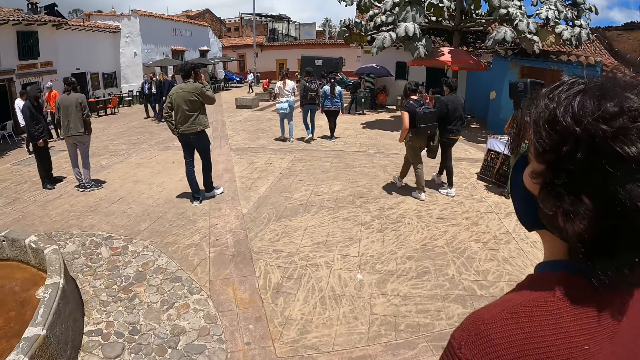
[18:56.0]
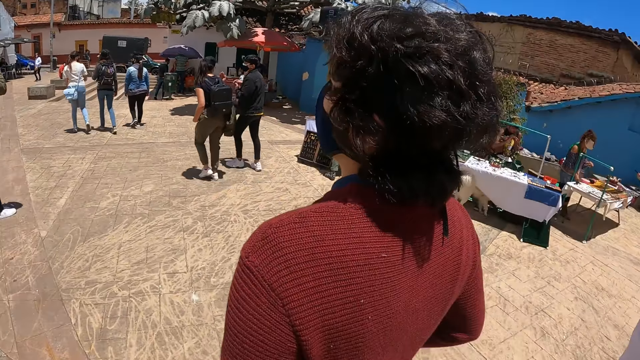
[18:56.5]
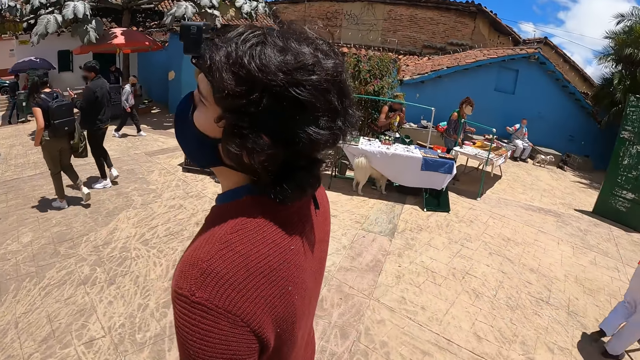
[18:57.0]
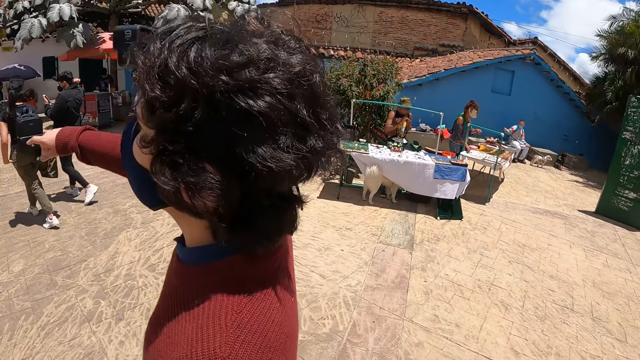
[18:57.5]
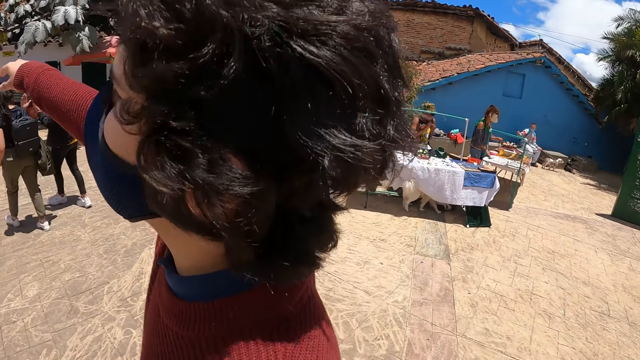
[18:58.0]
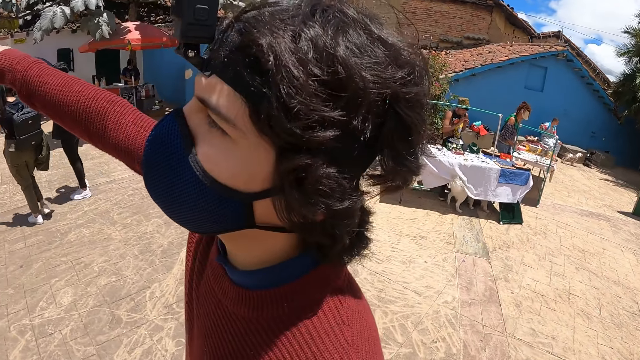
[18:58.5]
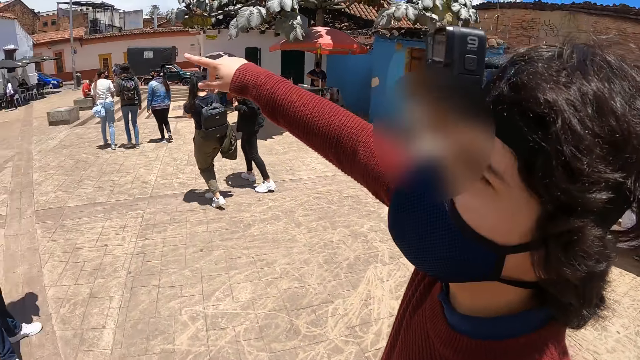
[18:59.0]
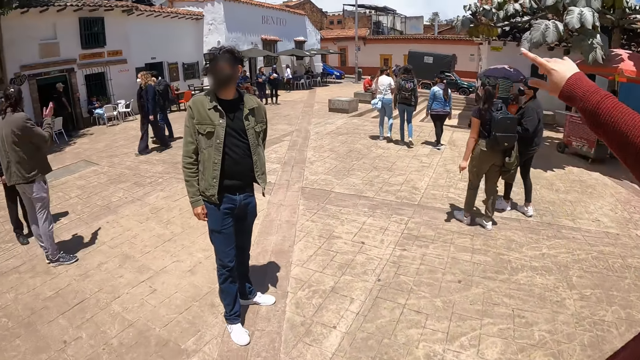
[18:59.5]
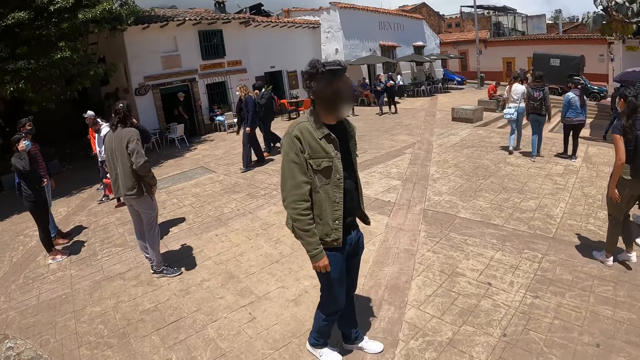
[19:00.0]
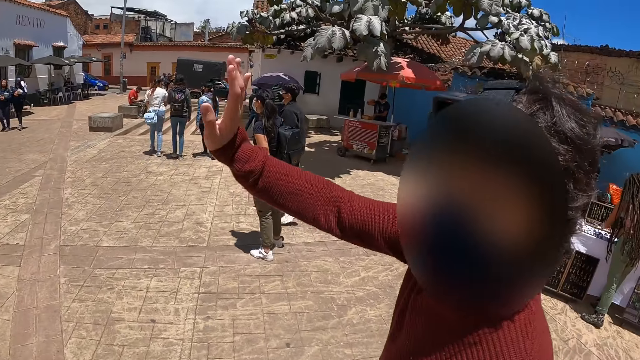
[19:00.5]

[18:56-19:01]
A man interacts with the camera wearer and another man. The camera wearer walks on the street. The first man walks on the street and points a finger. The camera wearer looks around.

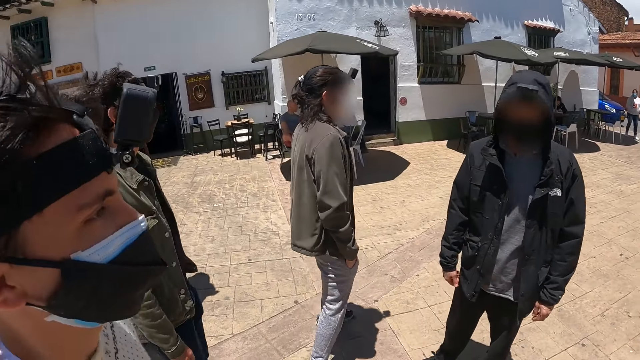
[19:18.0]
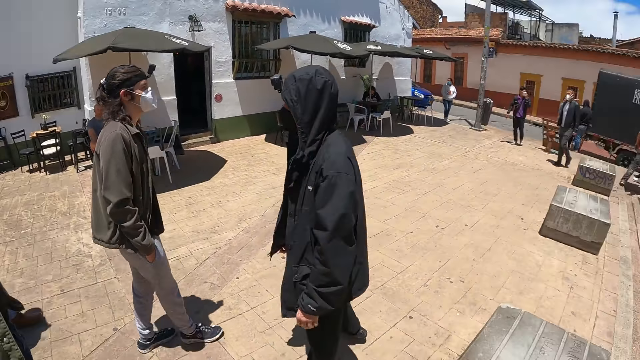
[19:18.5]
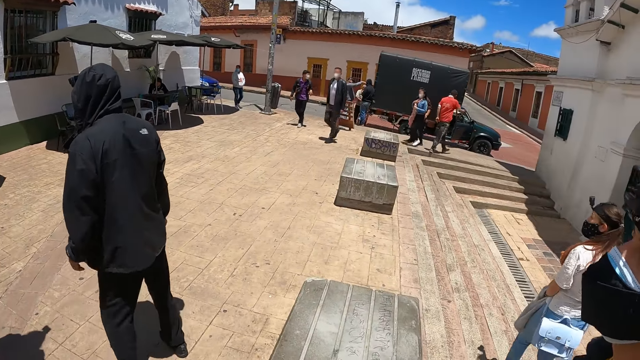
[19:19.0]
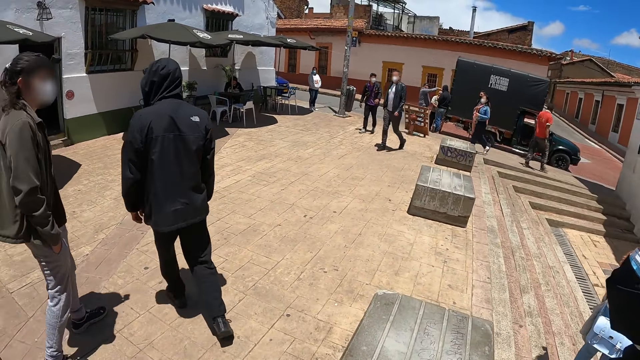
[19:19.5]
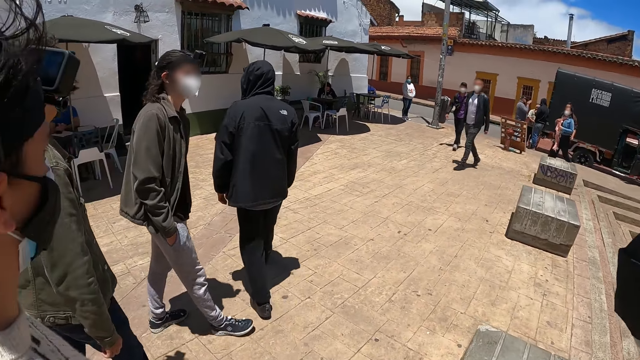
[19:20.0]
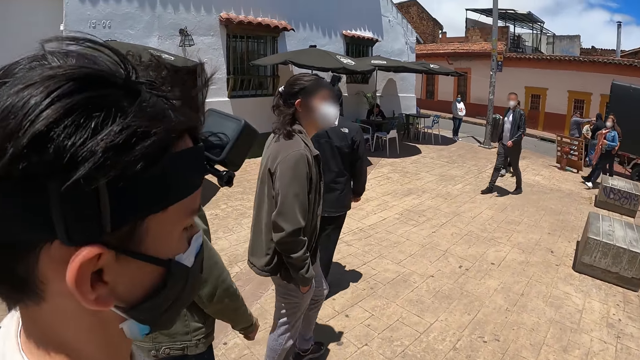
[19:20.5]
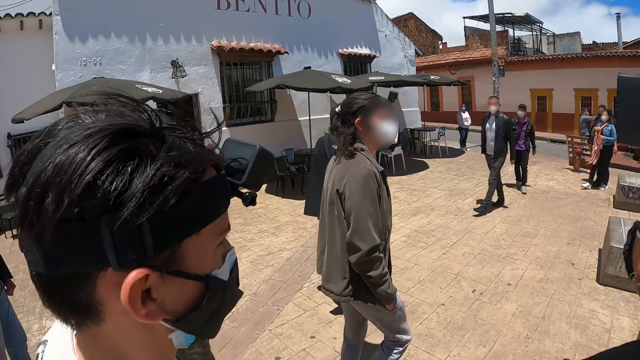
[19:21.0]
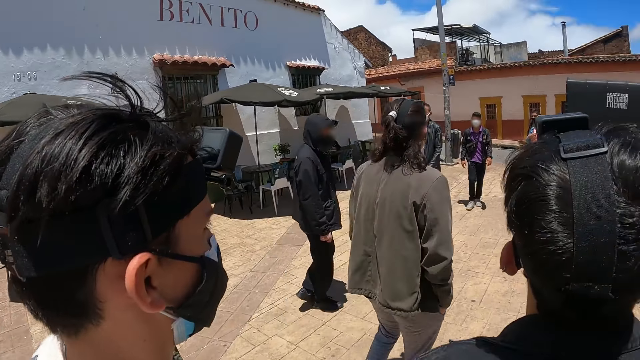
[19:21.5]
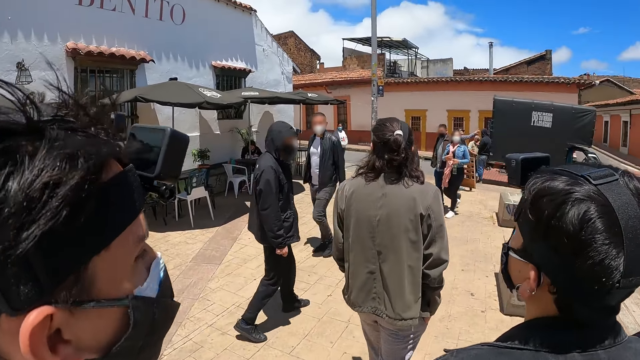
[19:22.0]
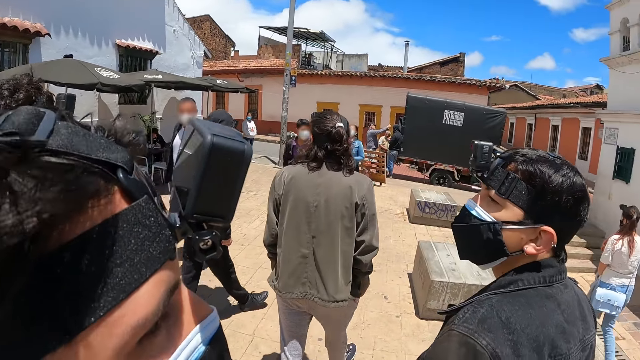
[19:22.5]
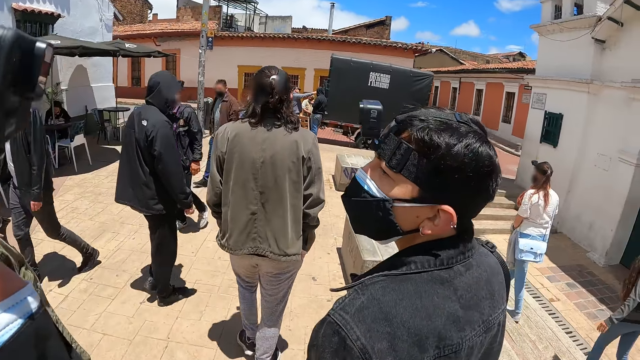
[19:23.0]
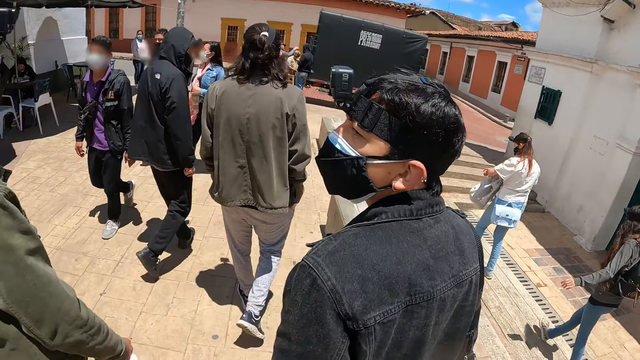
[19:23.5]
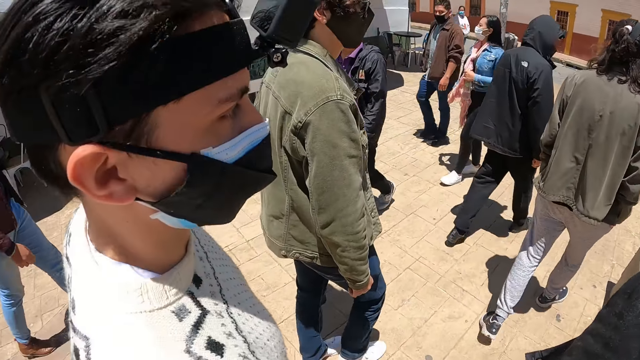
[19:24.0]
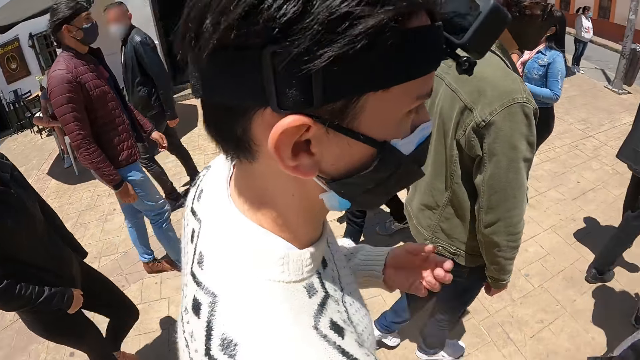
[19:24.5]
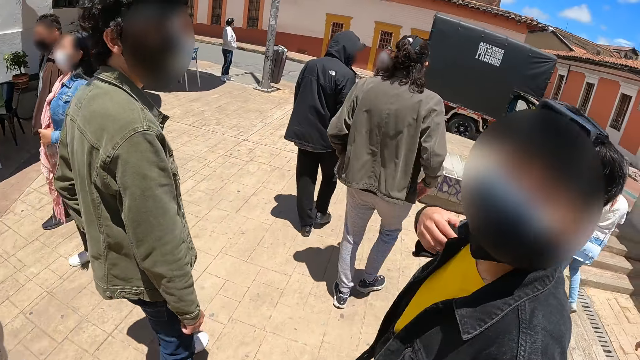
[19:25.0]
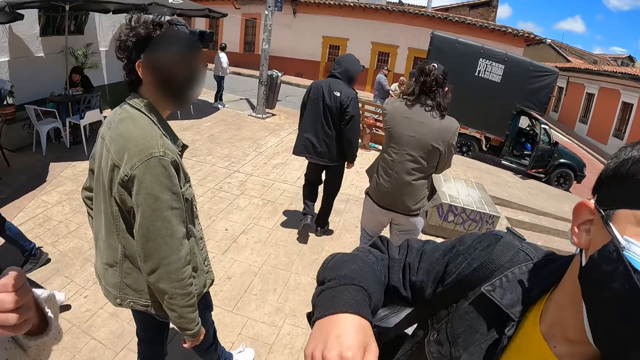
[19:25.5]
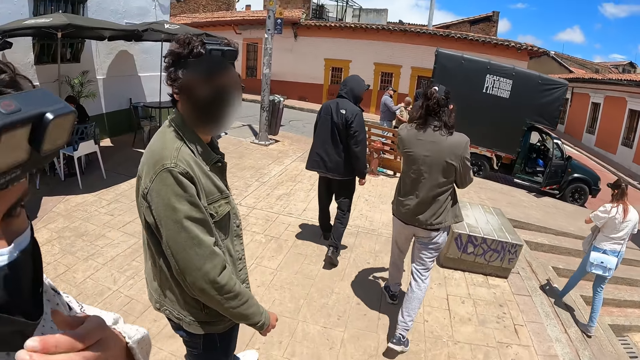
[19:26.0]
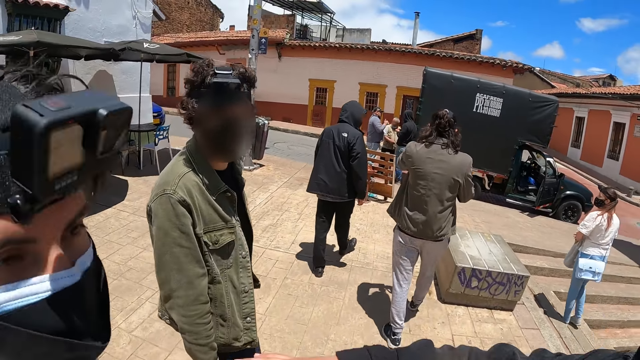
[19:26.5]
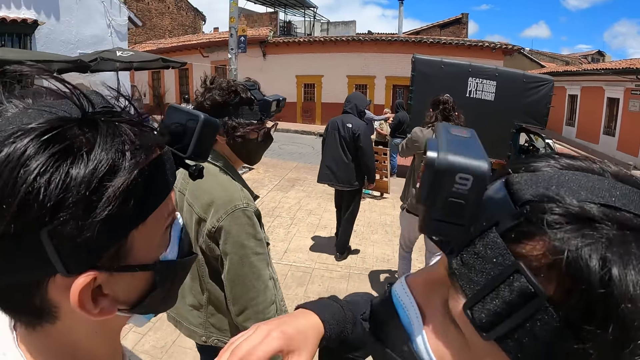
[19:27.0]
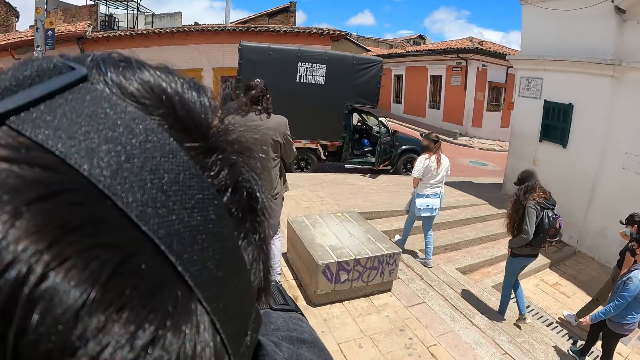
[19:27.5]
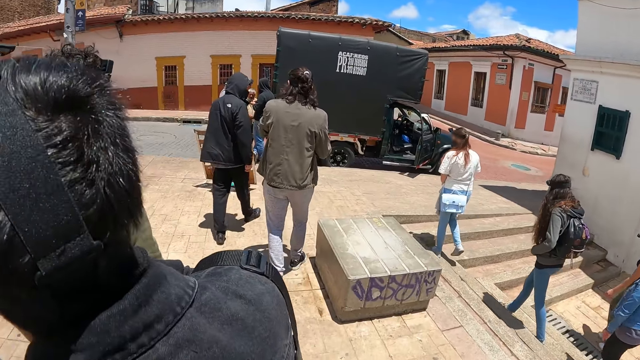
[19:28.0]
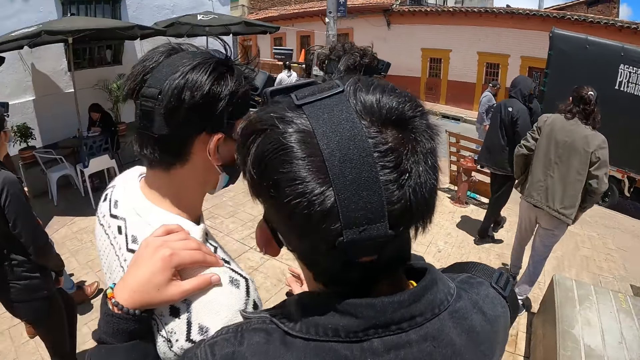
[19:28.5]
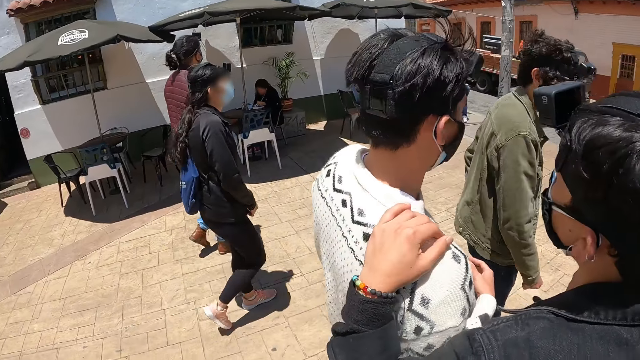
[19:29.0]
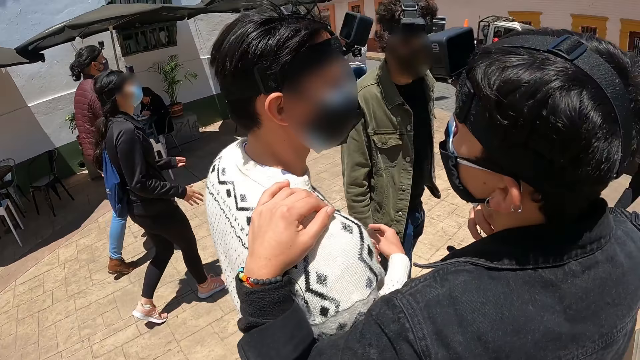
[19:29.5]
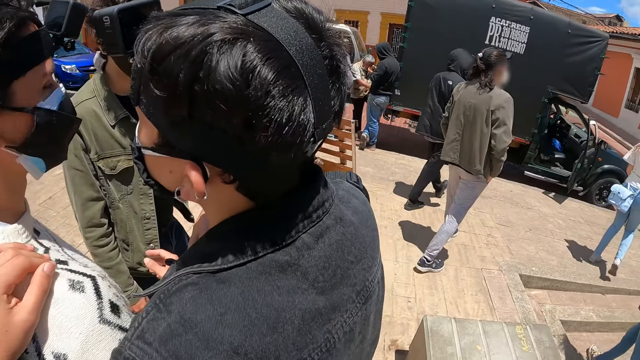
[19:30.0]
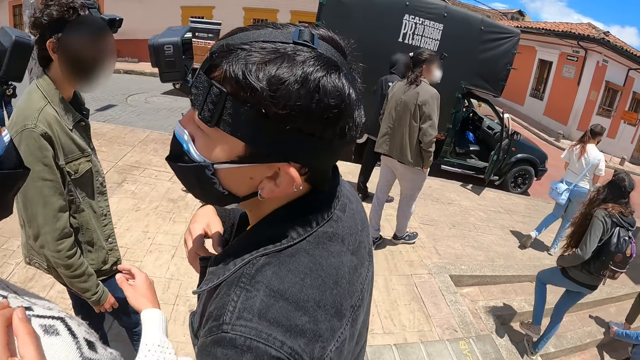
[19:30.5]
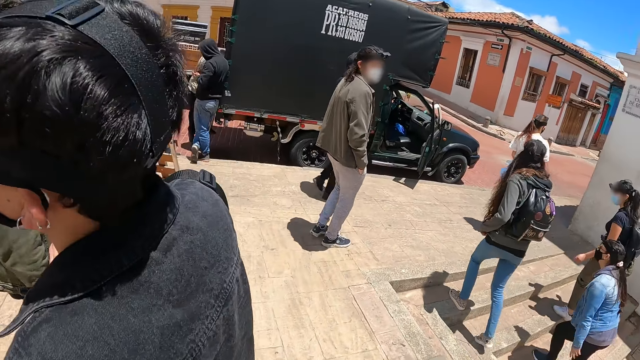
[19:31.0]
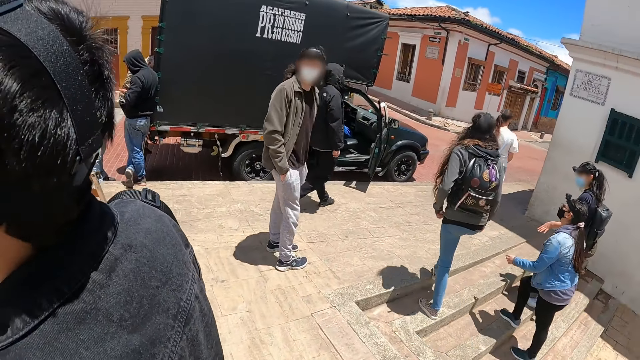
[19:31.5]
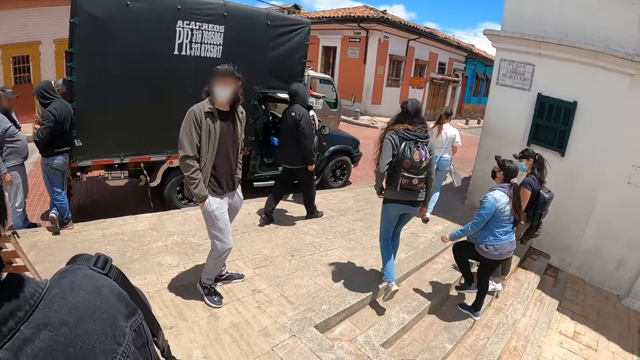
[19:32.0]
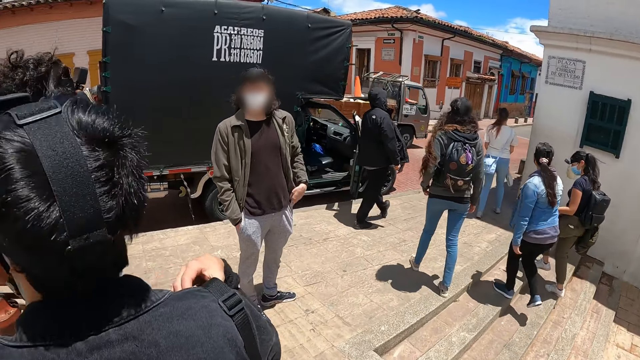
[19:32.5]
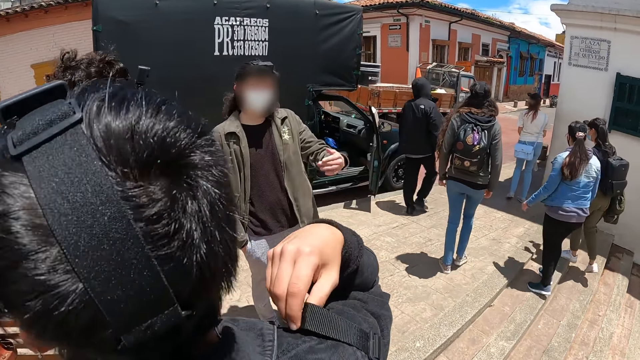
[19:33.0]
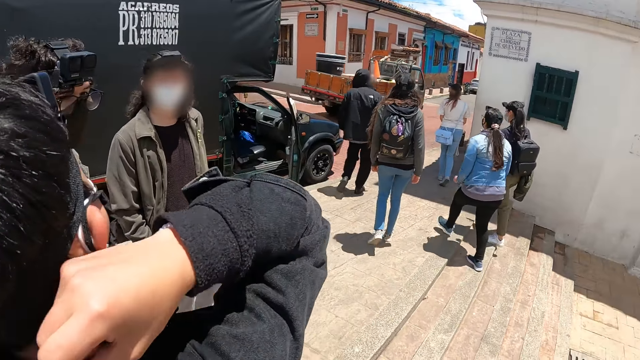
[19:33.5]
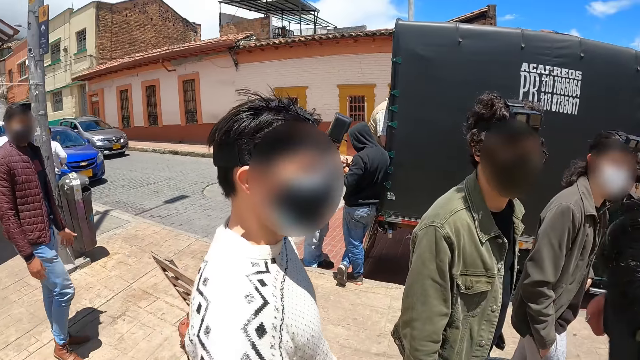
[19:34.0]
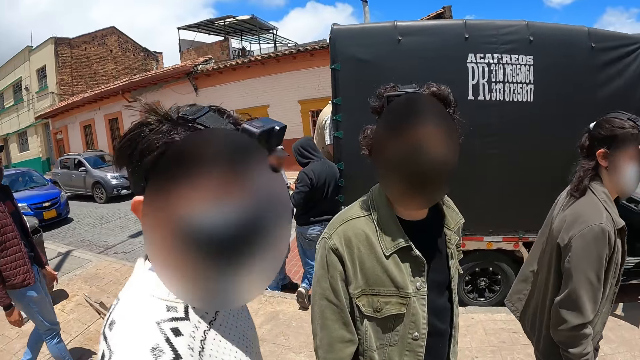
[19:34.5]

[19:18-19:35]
The camera wearer walks on the street. A man turns back. A person walks on the street. The man interacts with a second man. The first man holds the second man on his shoulder. The second man and the first man move together. A third man joins the camera wearer, the second man and the first man. A fourth man joins the camera wearer, the first man, the second man and another man.
